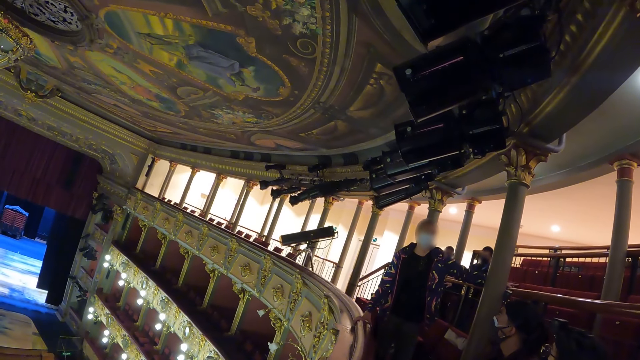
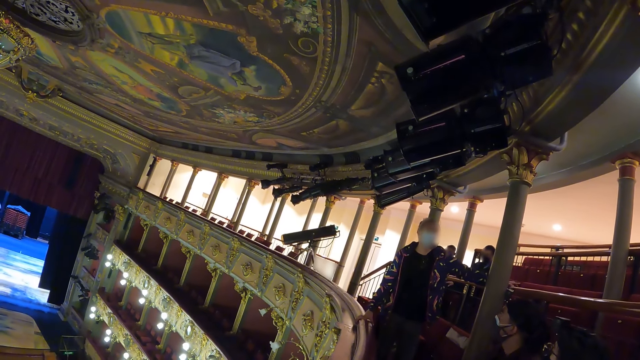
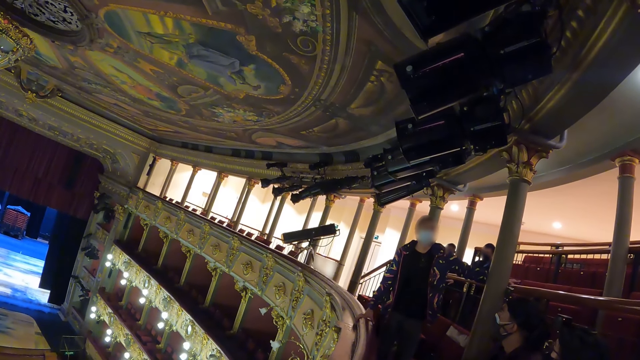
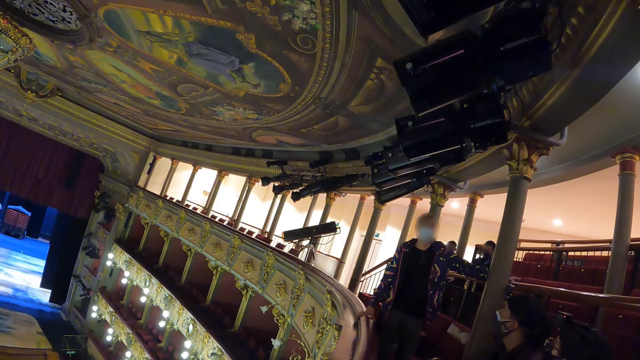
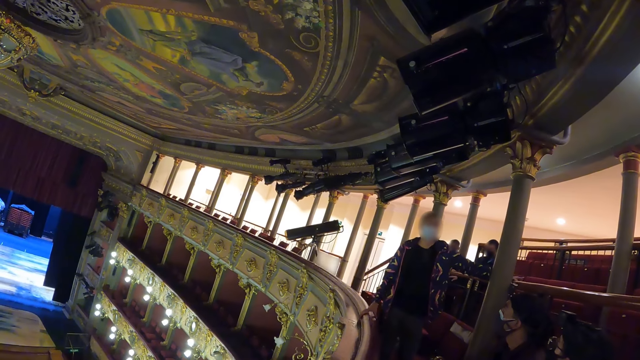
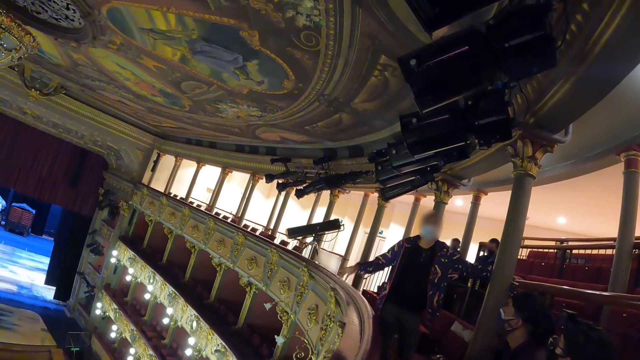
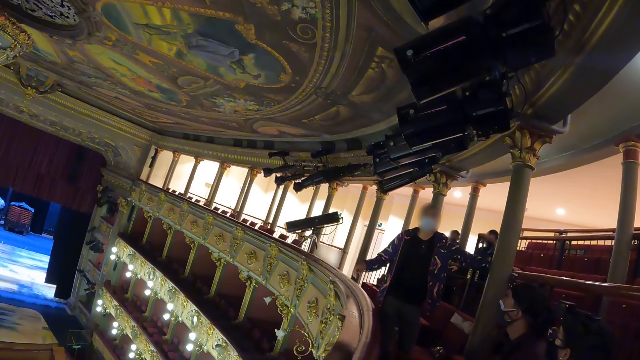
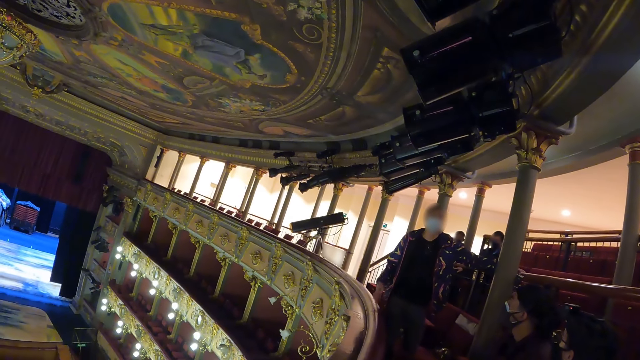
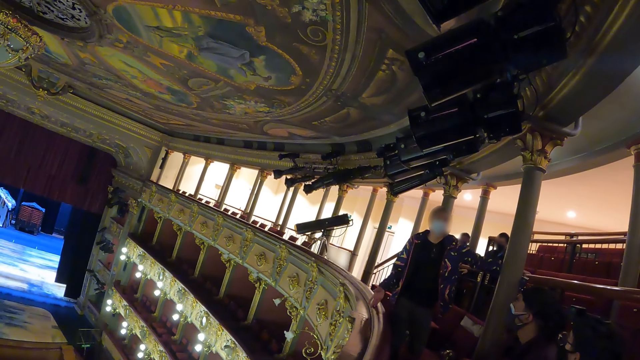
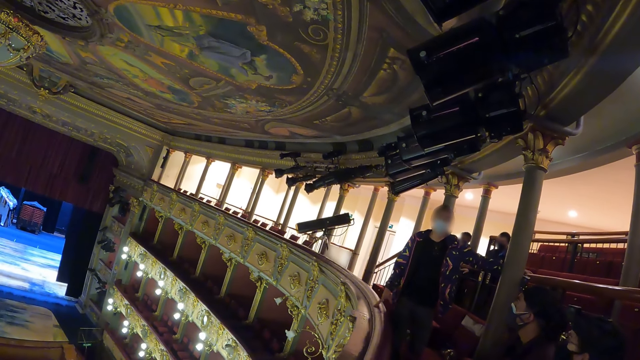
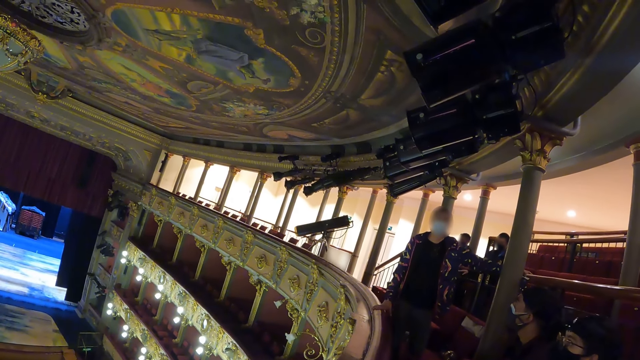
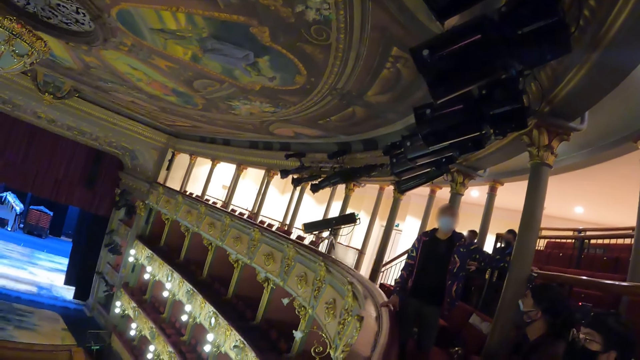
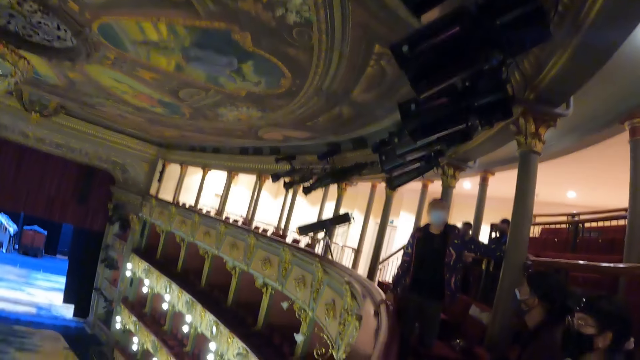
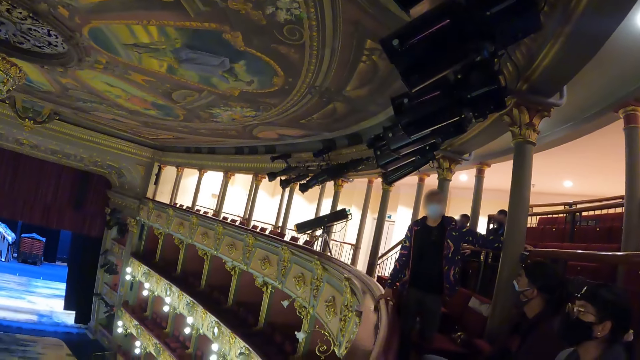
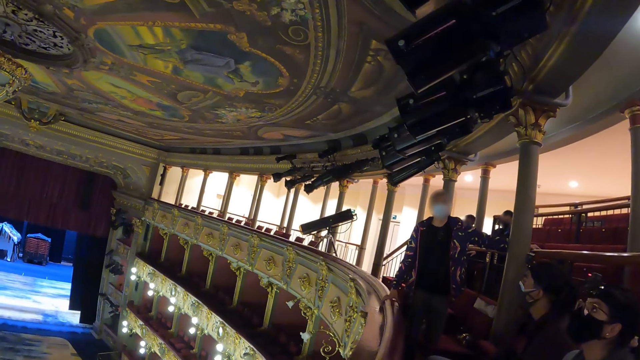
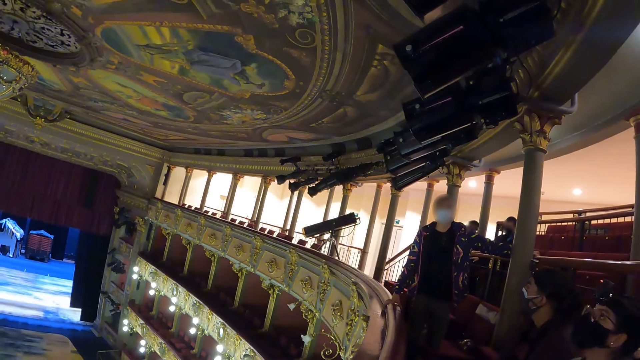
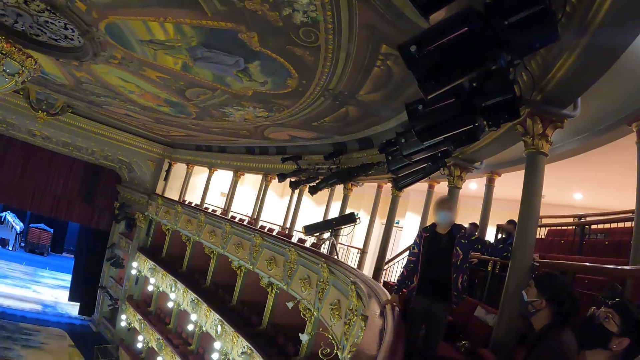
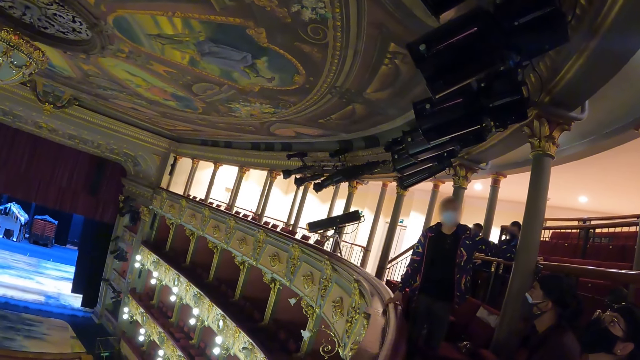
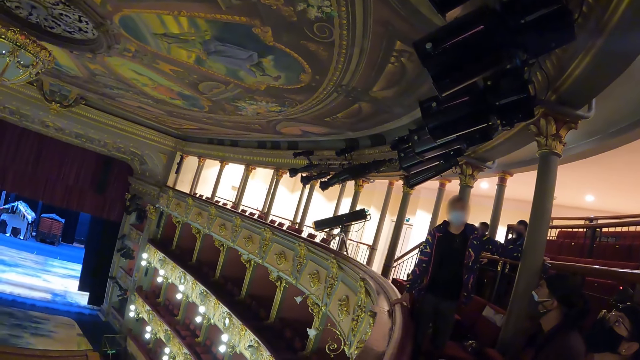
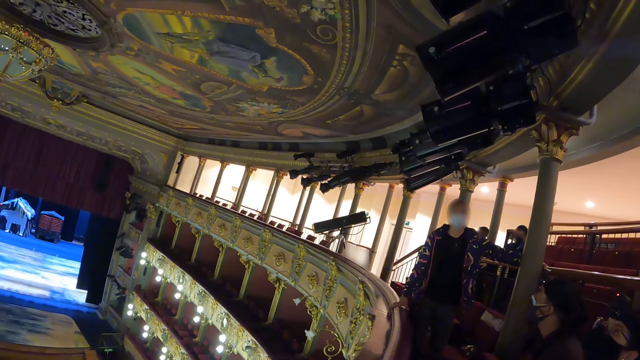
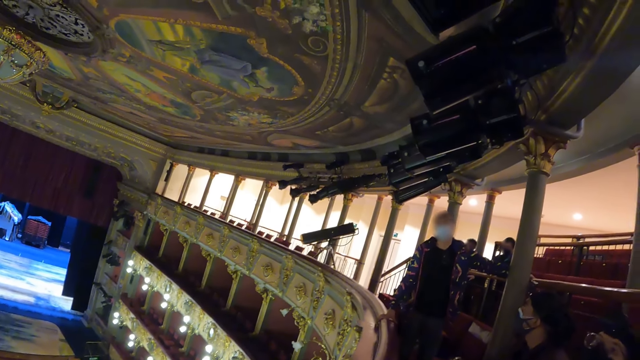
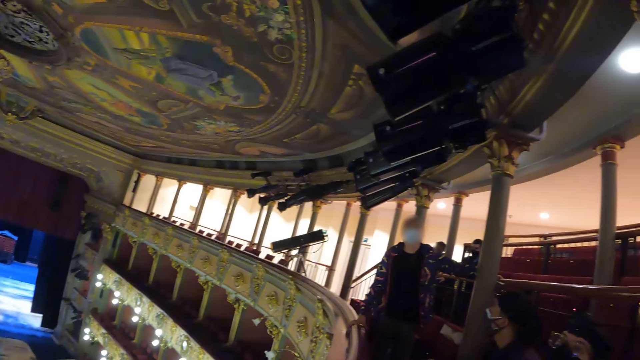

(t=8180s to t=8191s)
A person lifts his hand. The person gestures in the auditorium.

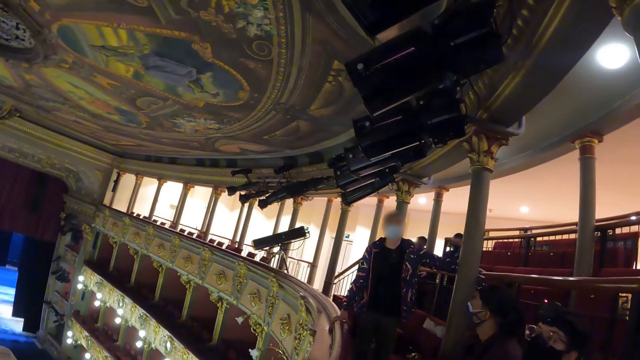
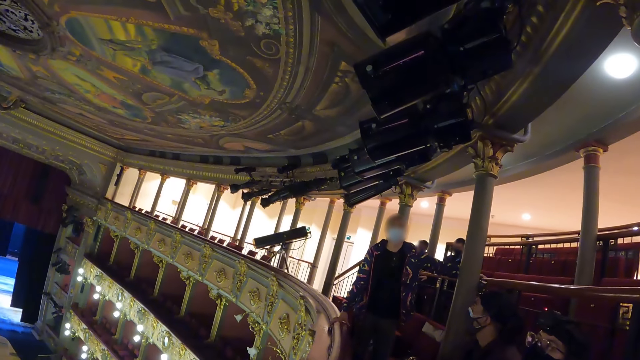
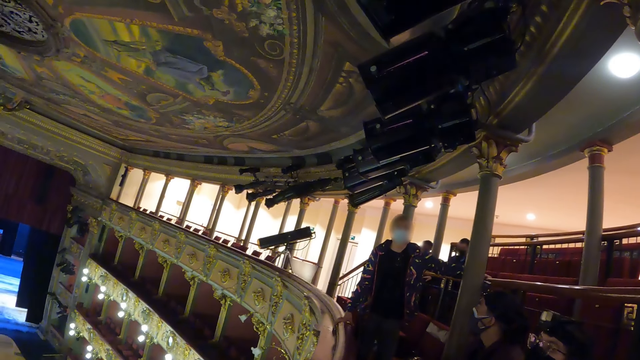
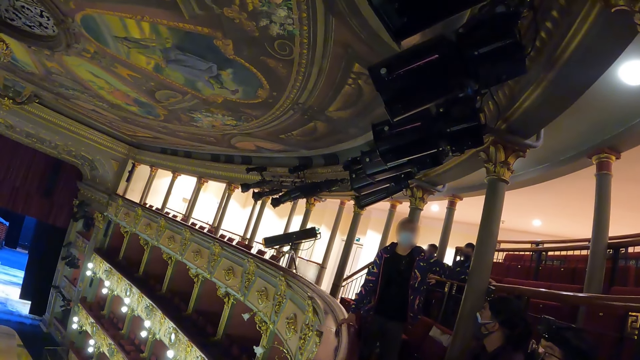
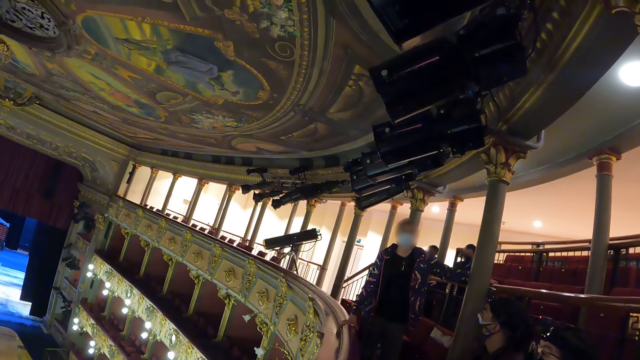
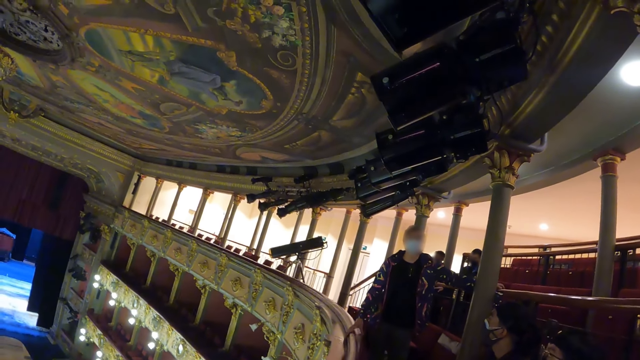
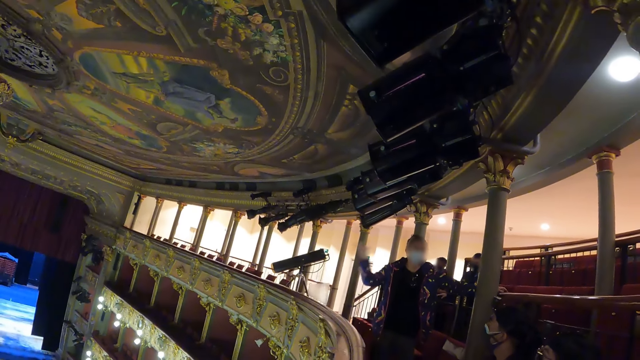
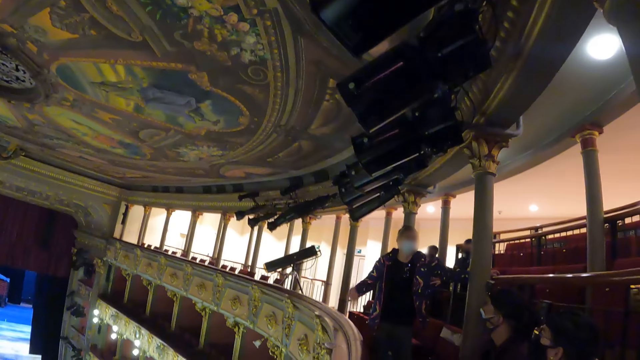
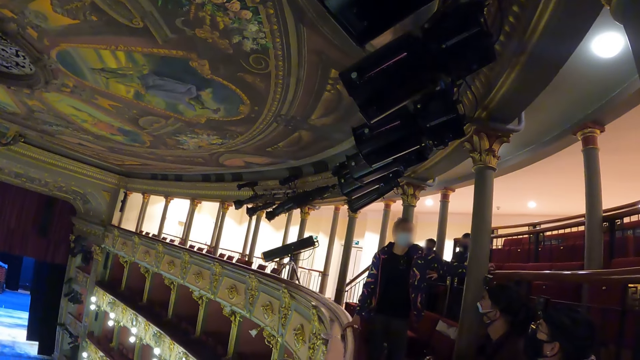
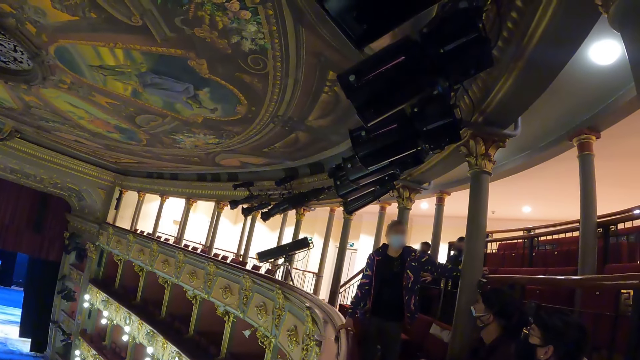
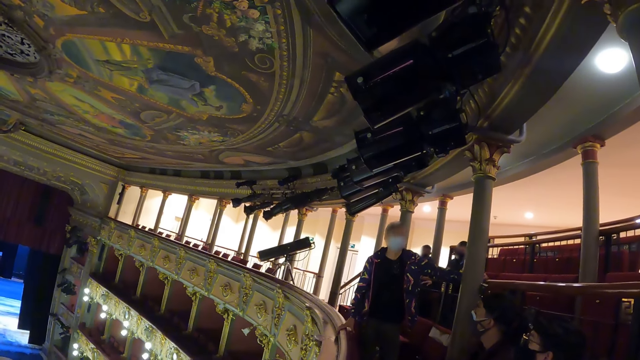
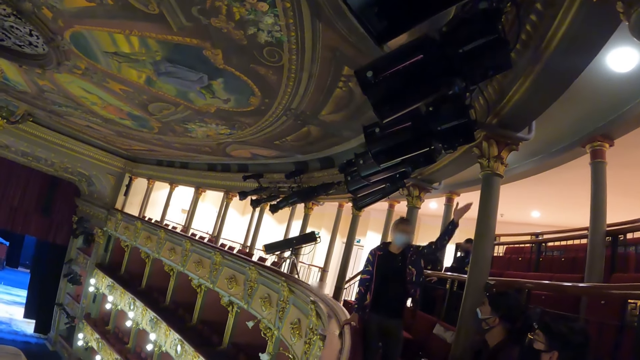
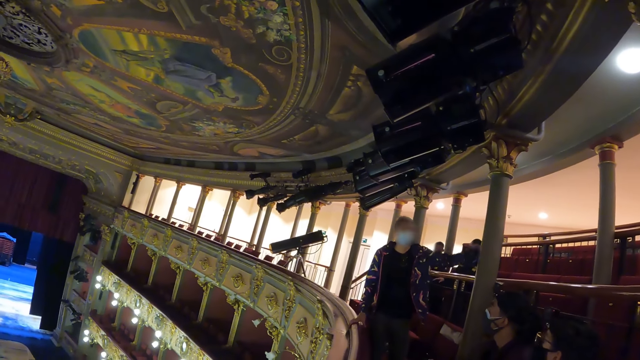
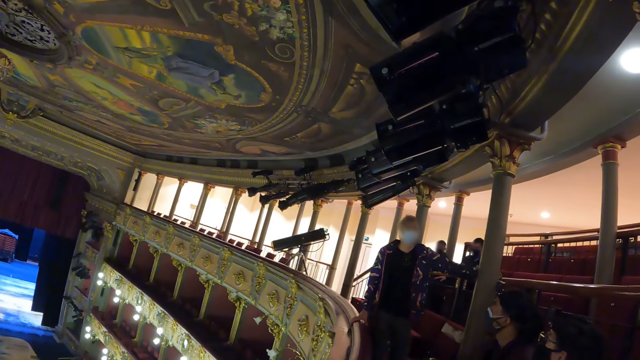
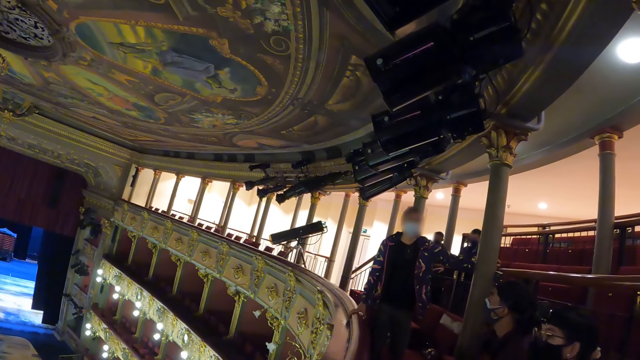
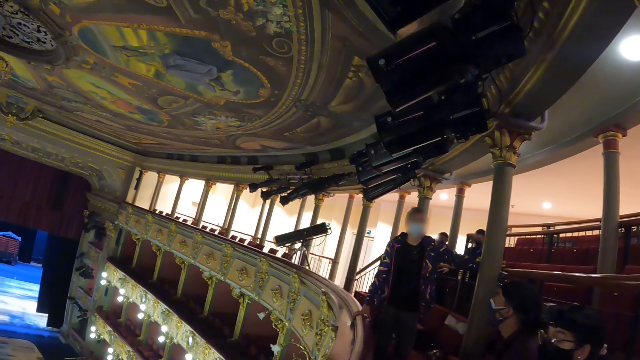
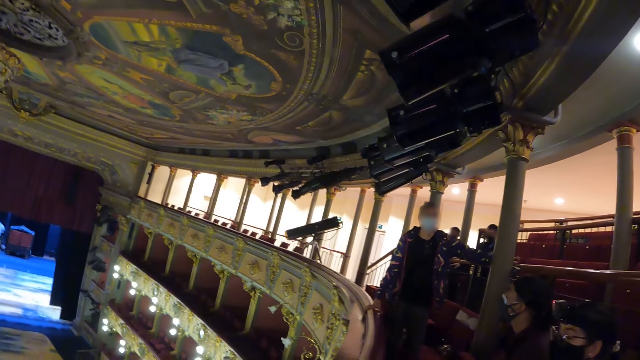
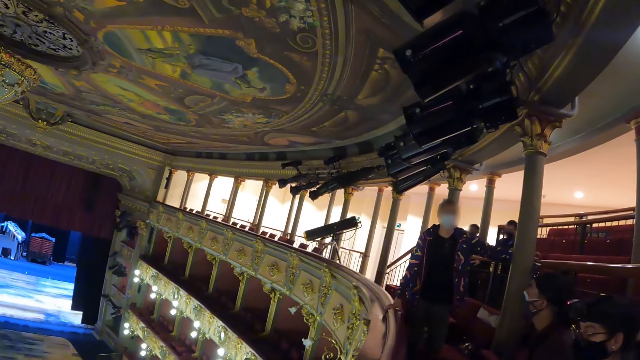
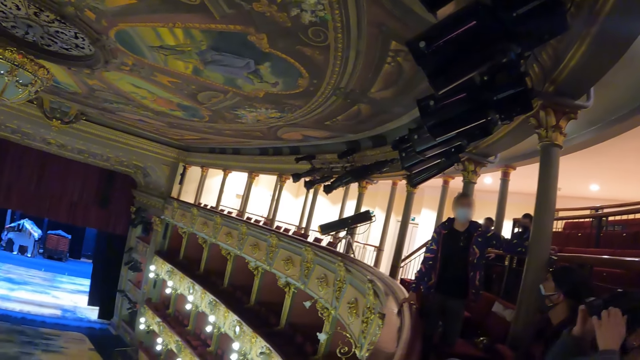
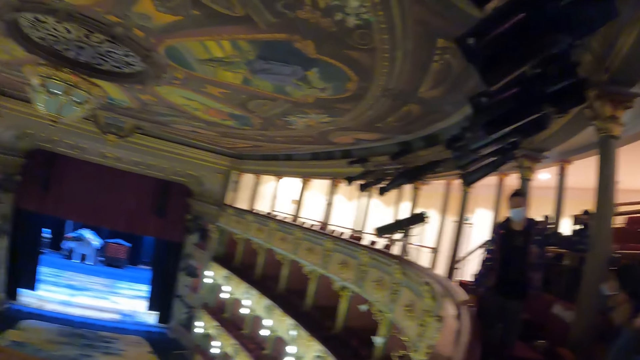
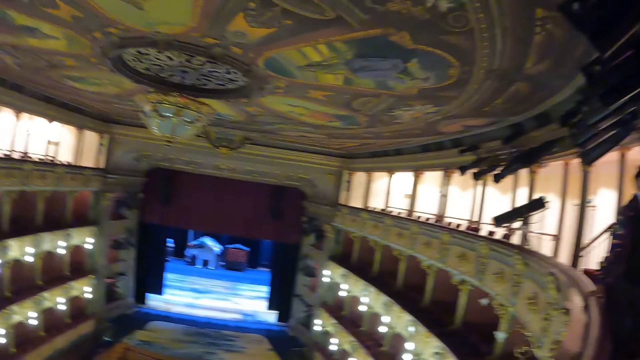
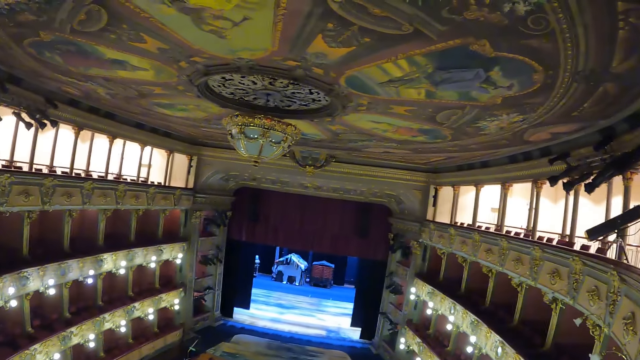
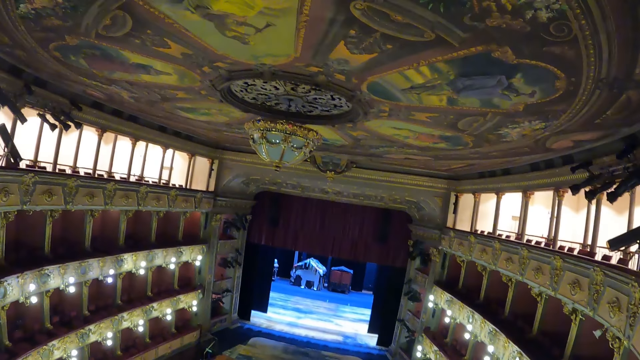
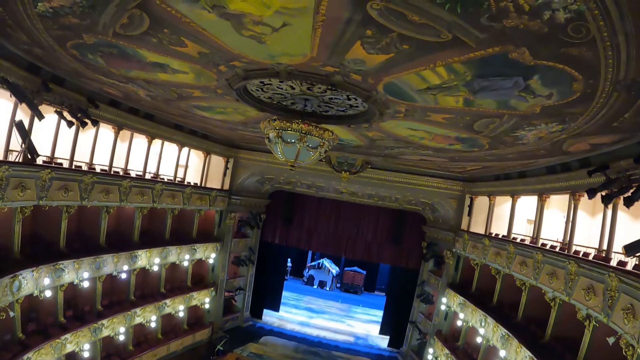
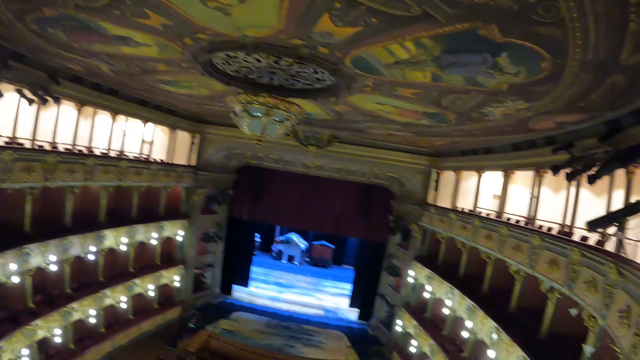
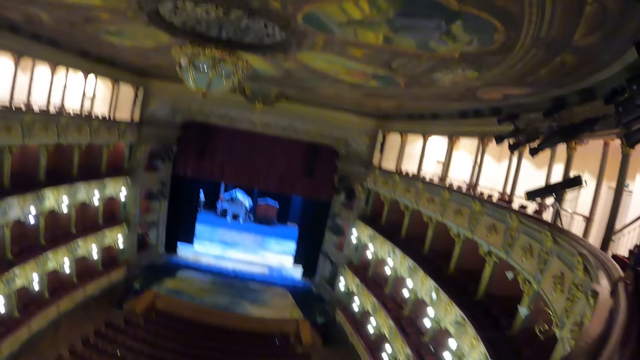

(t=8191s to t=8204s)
A person lifts his hand repeatedly. The camera wearer stares in the auditorium.
